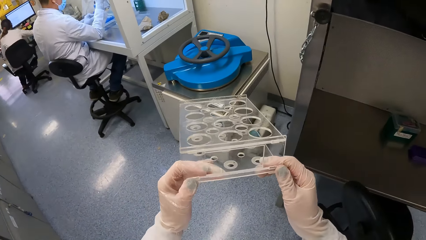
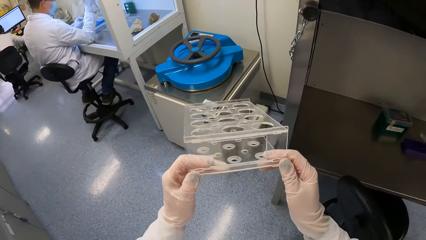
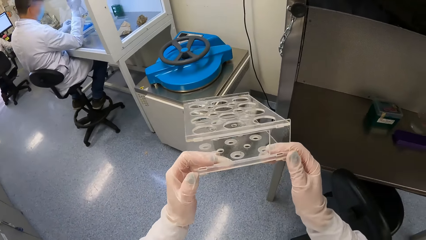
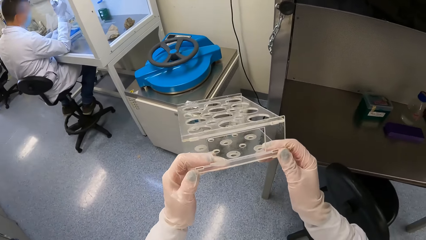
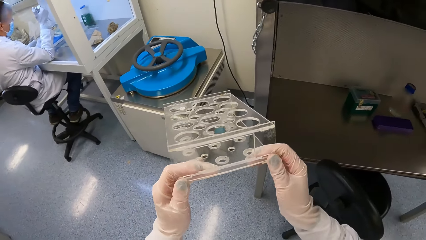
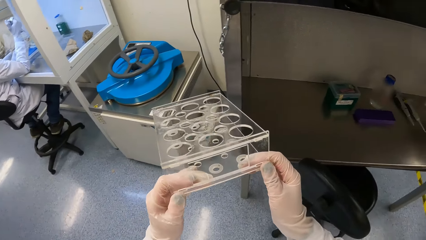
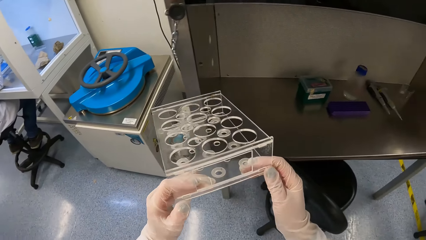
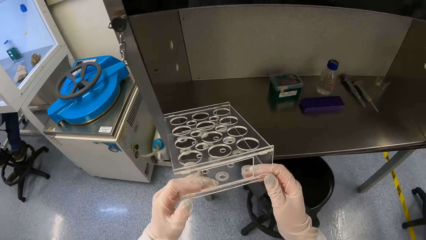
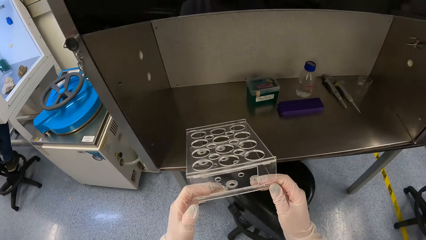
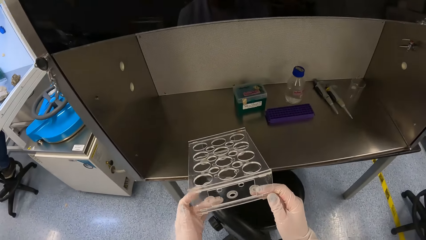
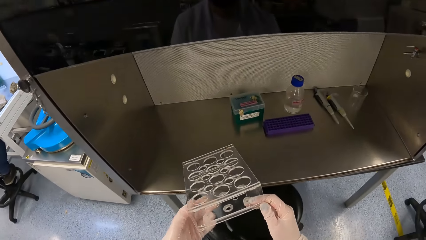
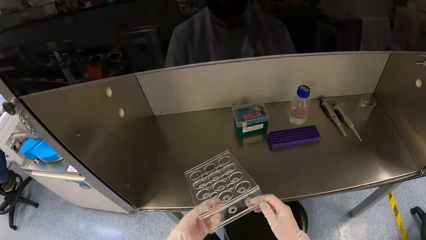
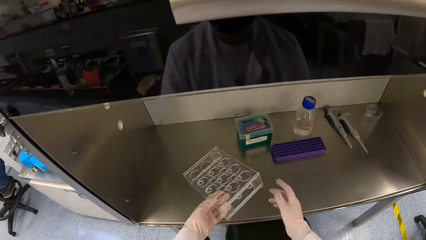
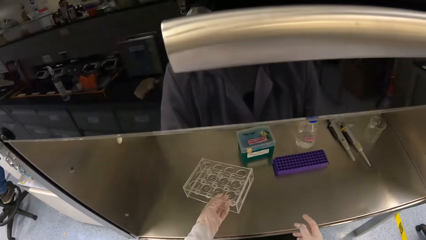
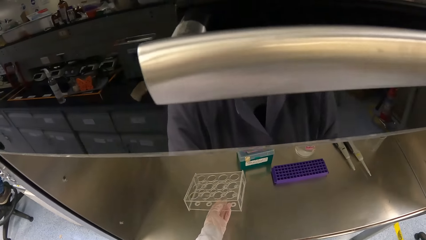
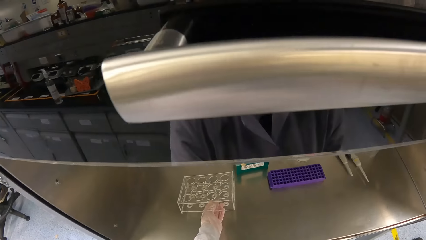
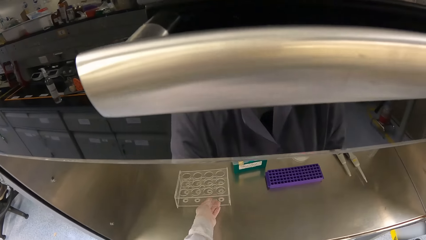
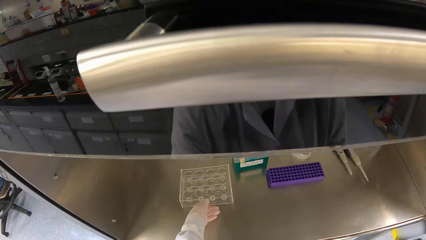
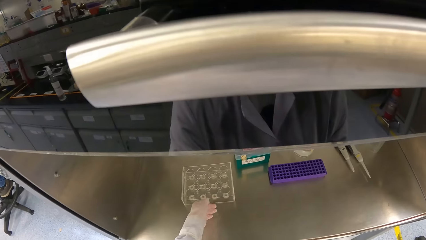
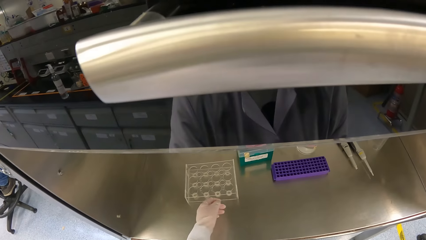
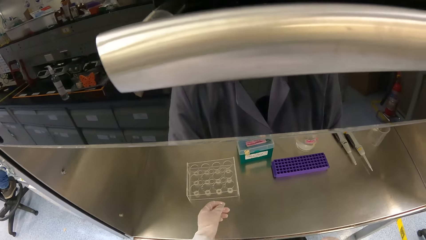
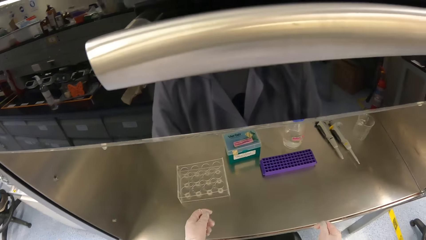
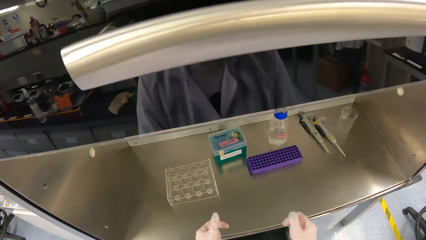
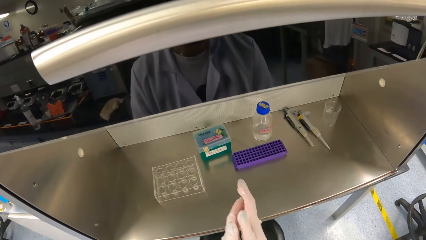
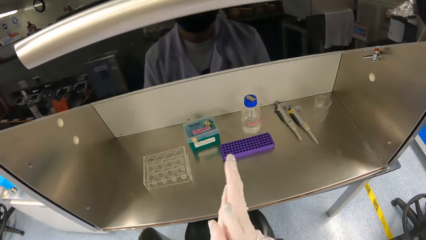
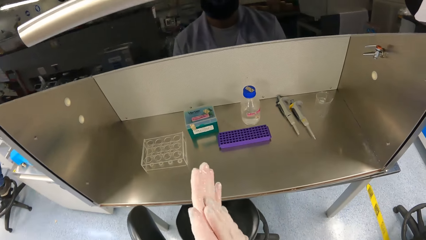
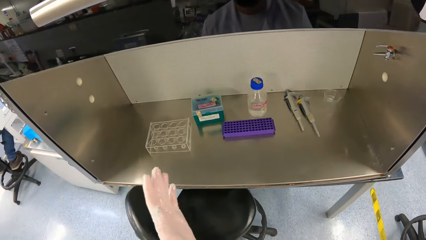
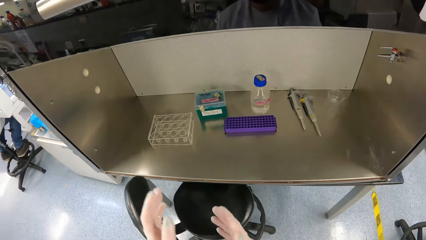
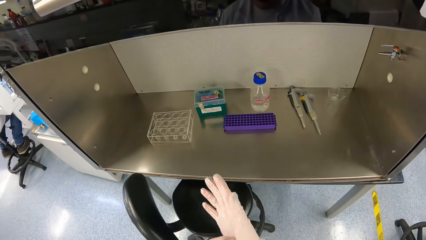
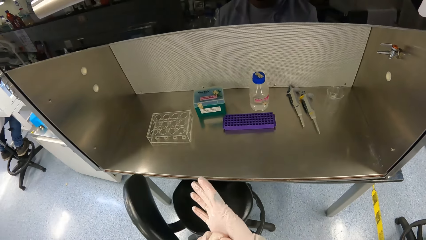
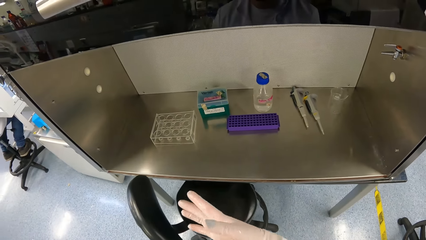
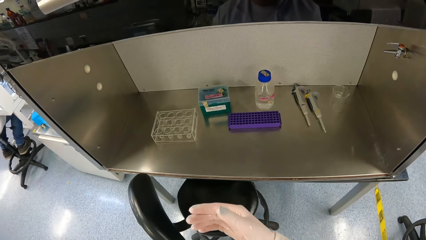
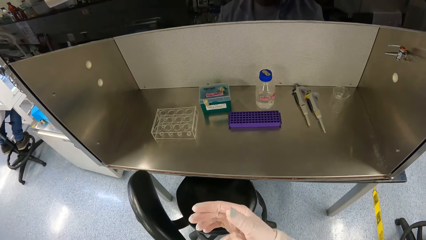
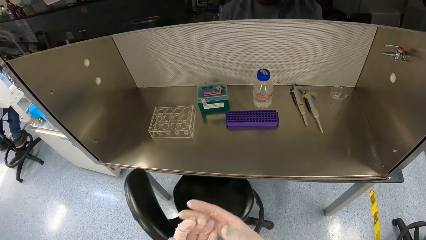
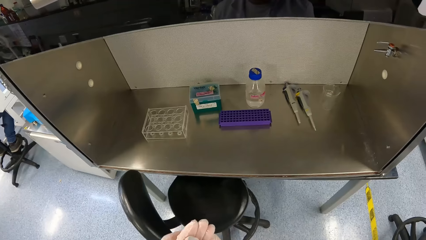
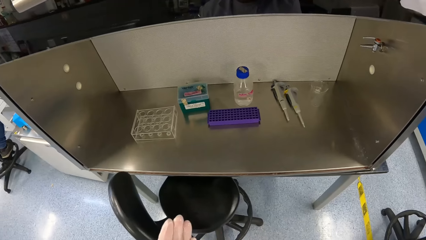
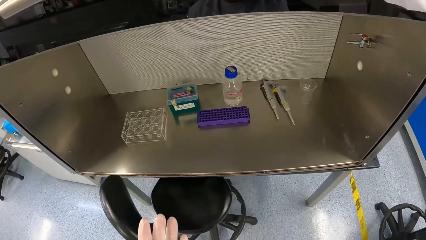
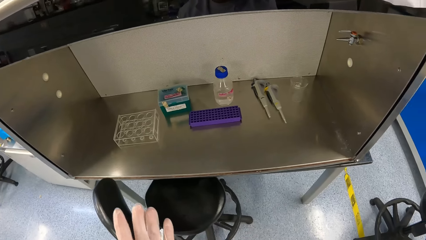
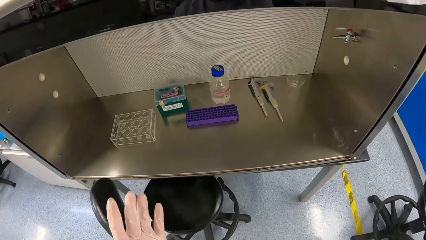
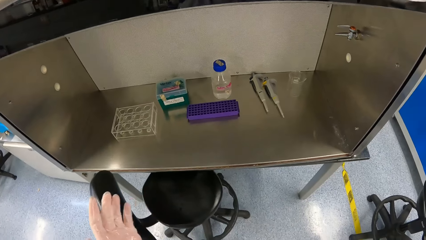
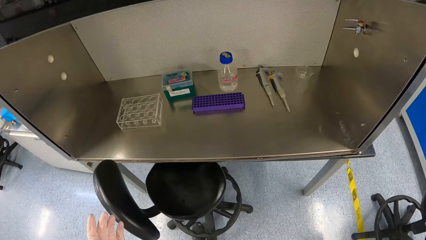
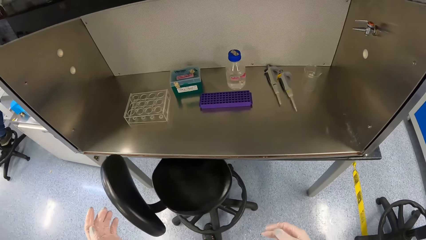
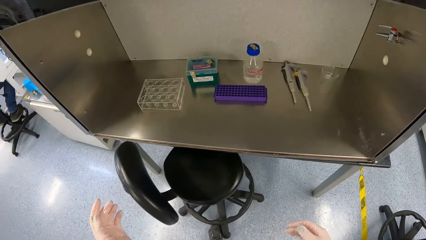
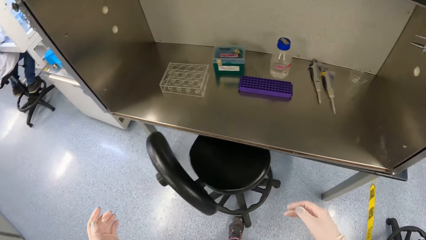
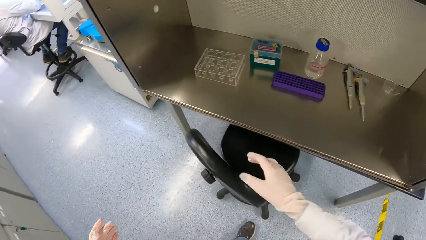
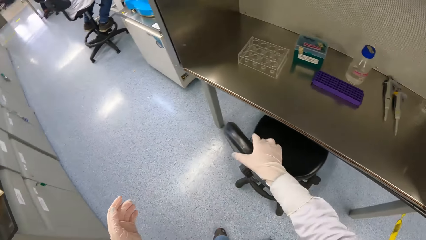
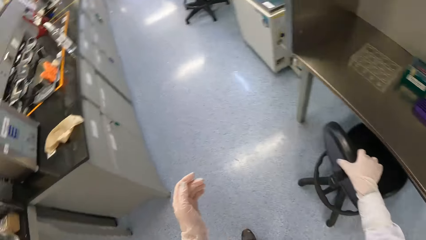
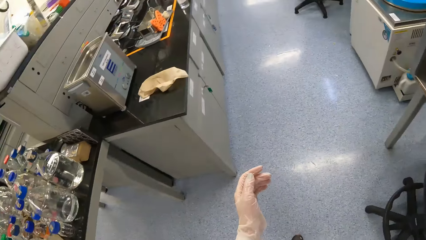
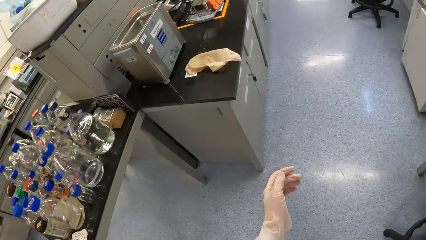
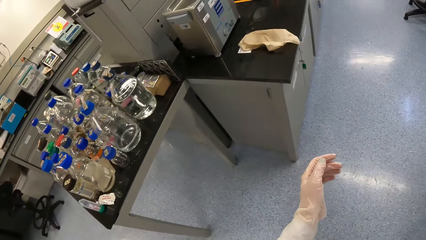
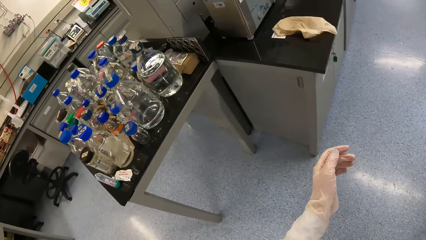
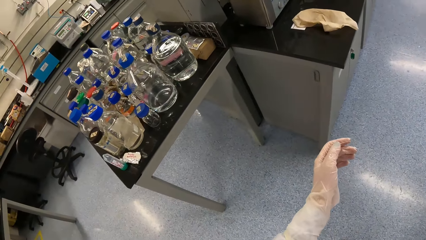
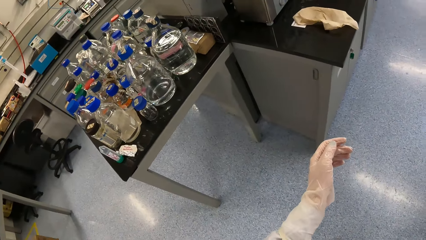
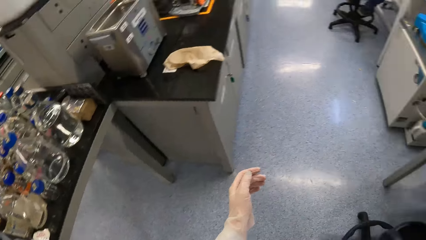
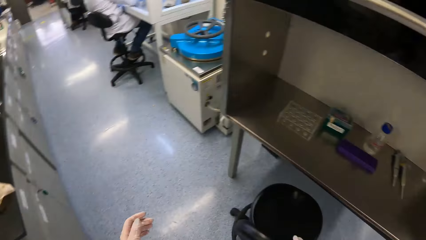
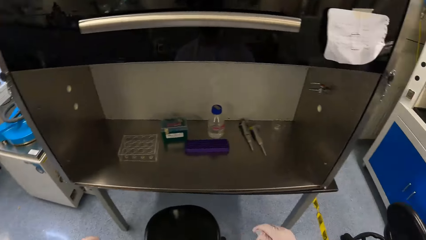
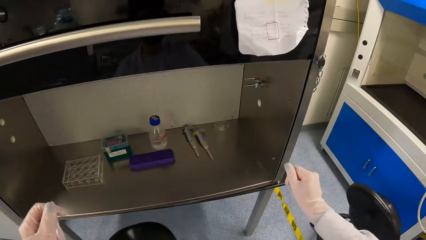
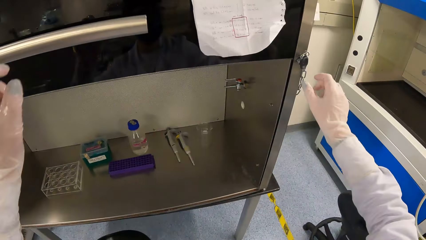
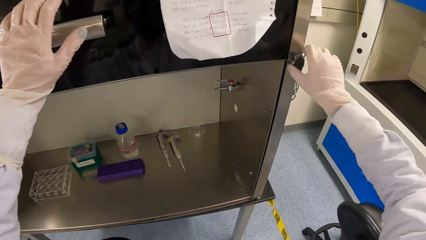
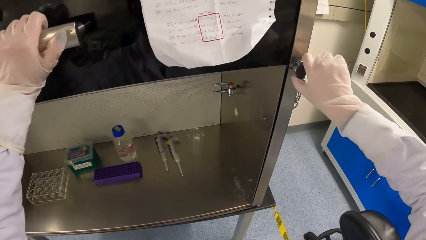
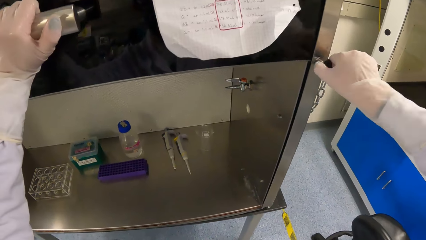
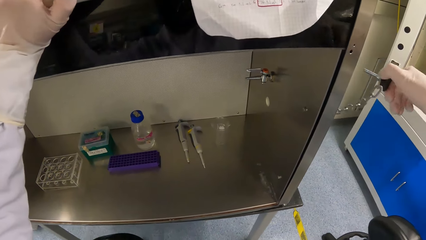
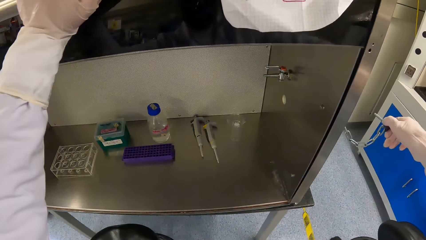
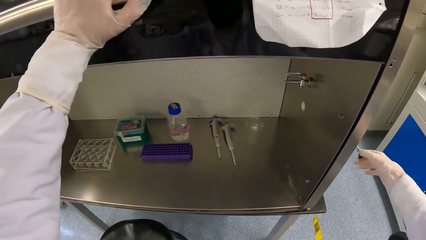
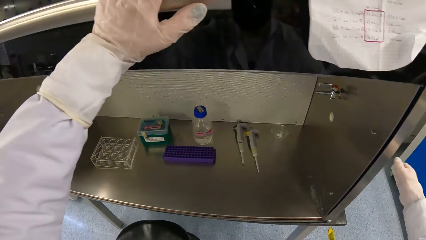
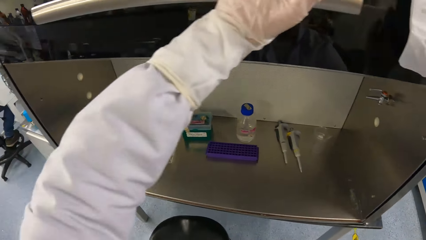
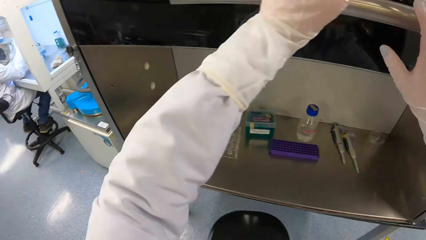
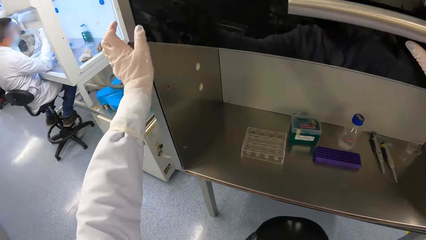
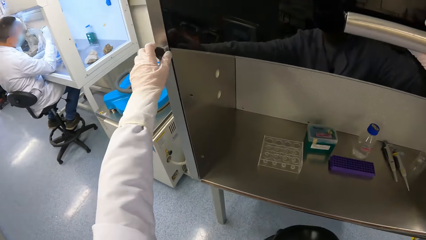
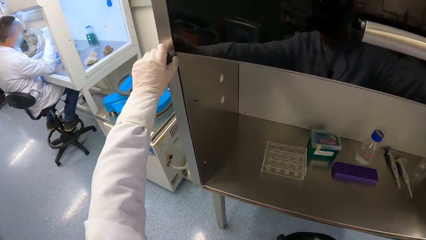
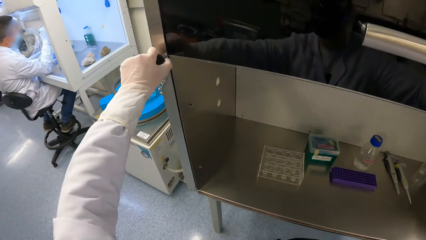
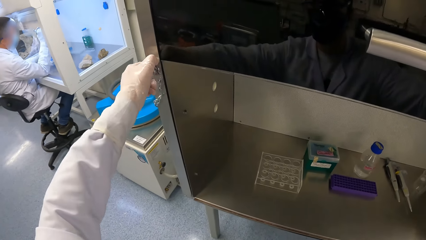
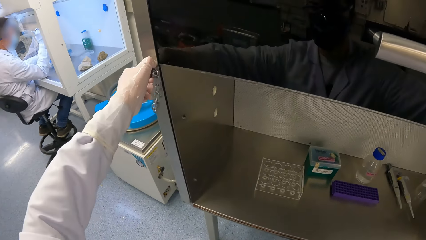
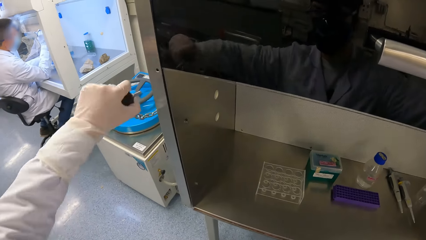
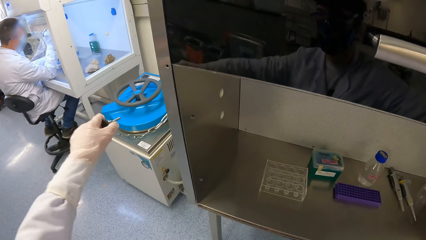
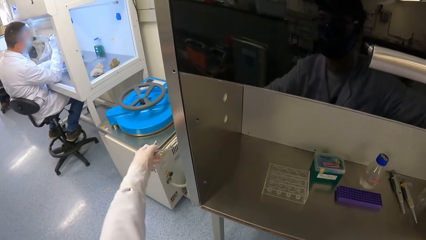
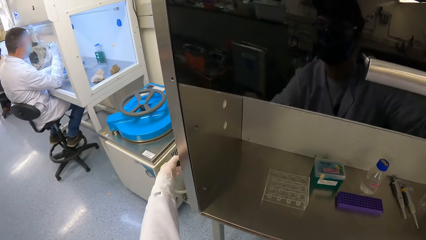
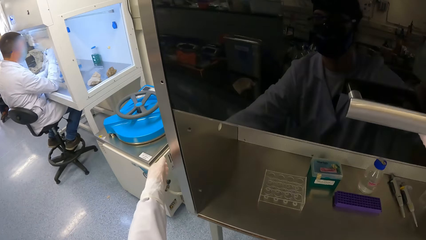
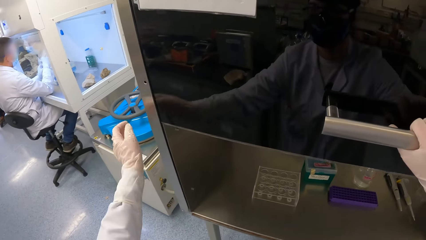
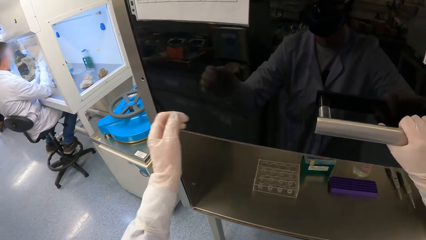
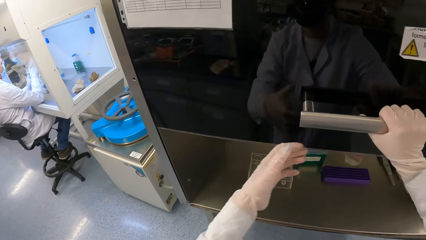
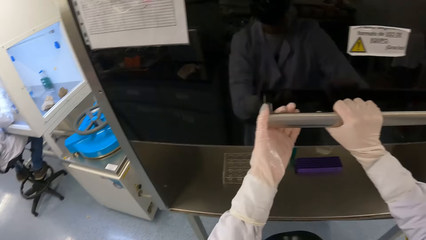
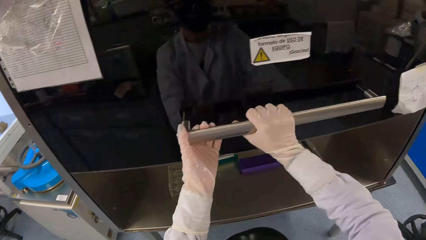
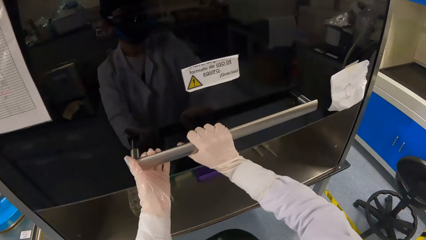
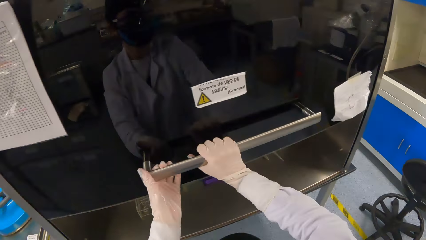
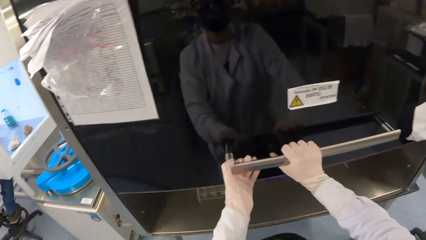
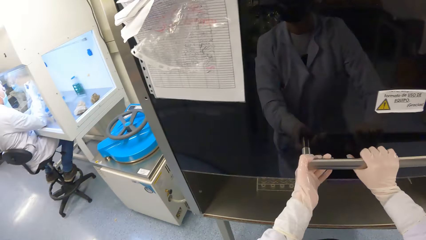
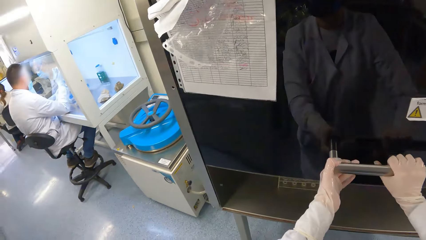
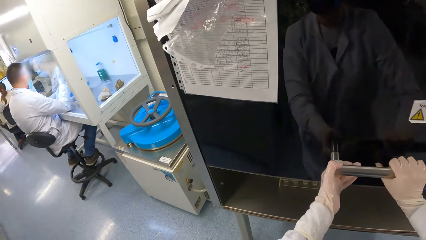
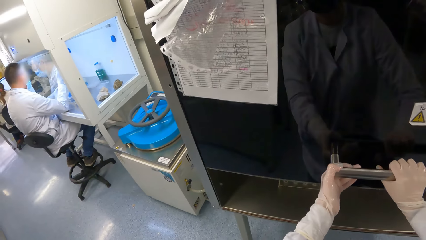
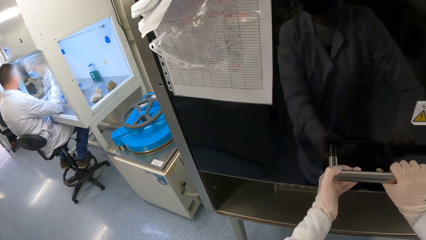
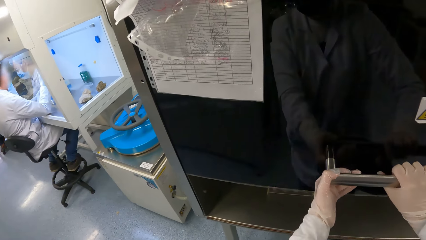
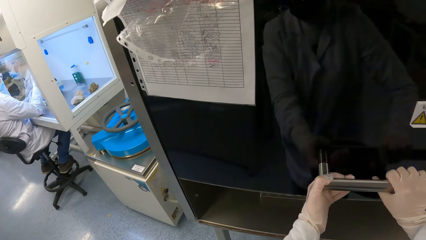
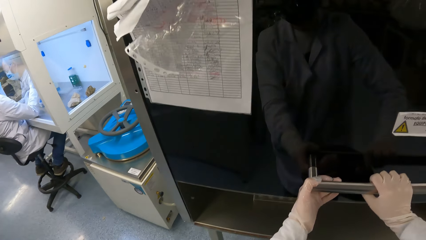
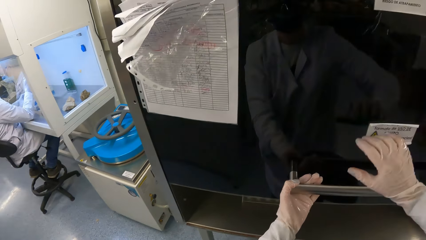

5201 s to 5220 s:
The camera wearer drops the test tube rack on the workstation with her left hand. She rubs her hands together. She adjusts the gloves. She pushes the chair with the foot. She pushes the chair with a hand. She holds the chair on a floor with her right hand. She turns around. She opens the storage cabinet. She holds the handle of the workstation with her left hand. She removes a knob on the workstation with her right hand. She holds the handle of the workstation with her right hand. She opens the storage cabinet again. She removes the knob on the workstation with her left hand. She drags the handle of the workstation with both hands.
